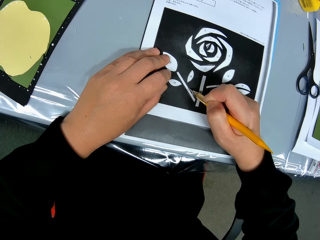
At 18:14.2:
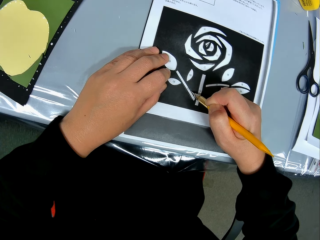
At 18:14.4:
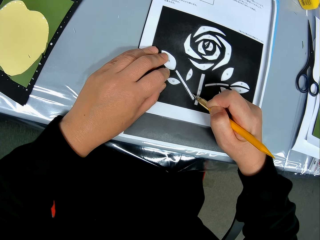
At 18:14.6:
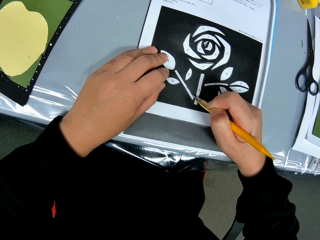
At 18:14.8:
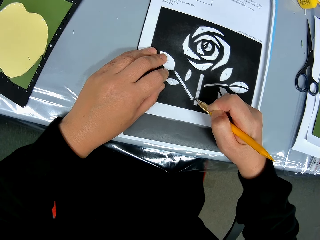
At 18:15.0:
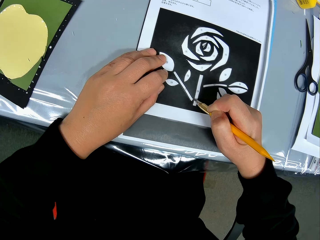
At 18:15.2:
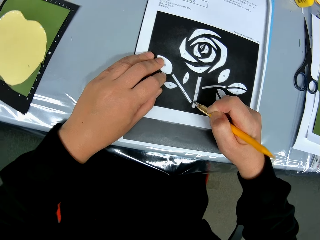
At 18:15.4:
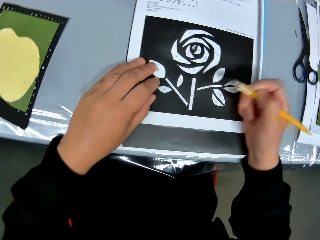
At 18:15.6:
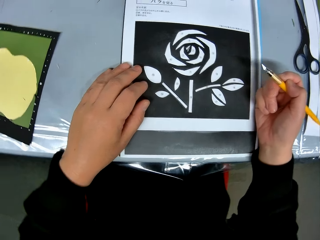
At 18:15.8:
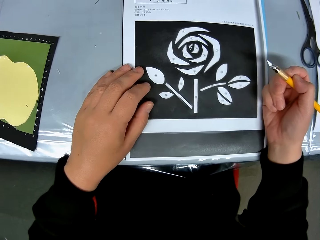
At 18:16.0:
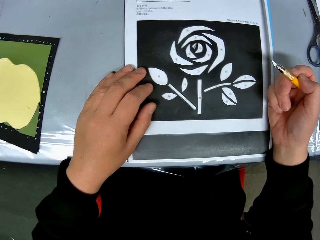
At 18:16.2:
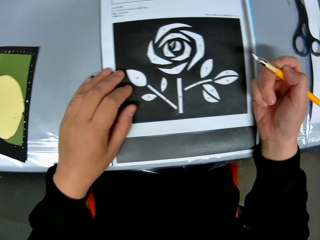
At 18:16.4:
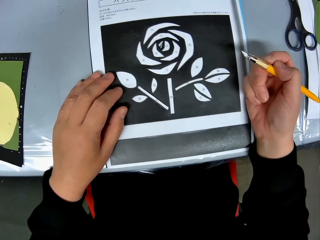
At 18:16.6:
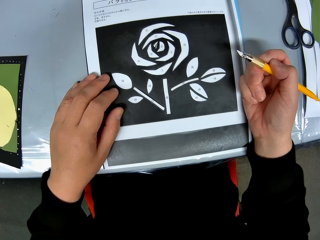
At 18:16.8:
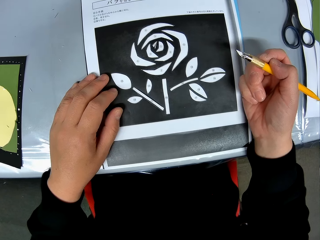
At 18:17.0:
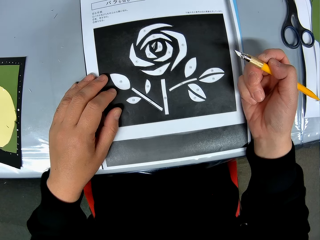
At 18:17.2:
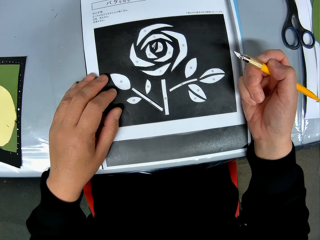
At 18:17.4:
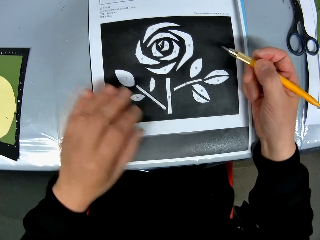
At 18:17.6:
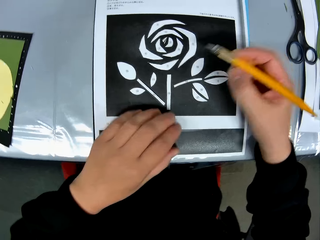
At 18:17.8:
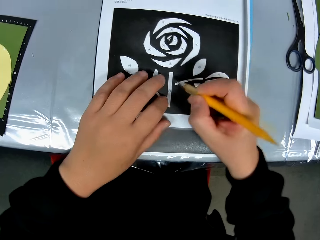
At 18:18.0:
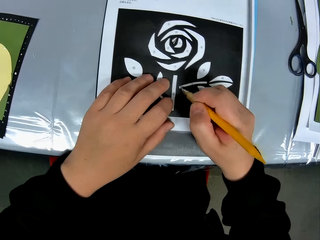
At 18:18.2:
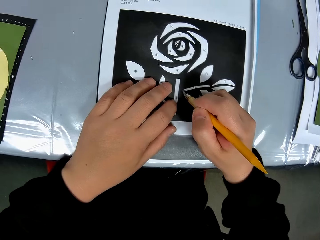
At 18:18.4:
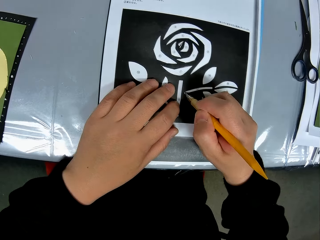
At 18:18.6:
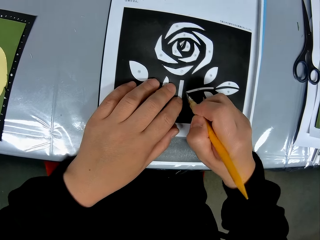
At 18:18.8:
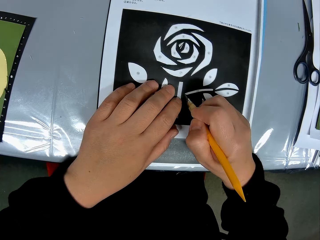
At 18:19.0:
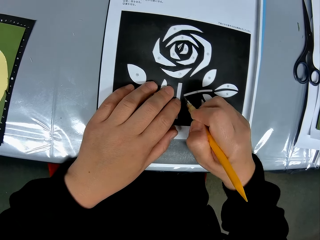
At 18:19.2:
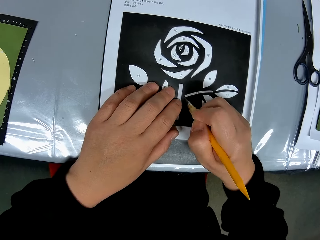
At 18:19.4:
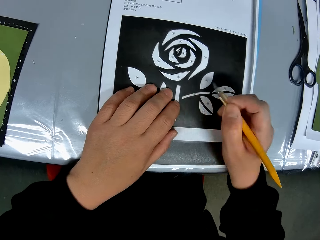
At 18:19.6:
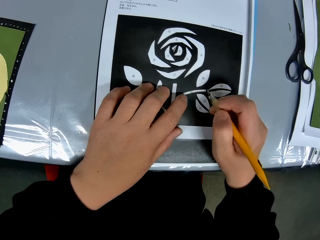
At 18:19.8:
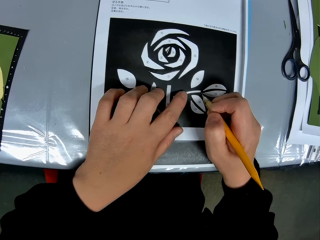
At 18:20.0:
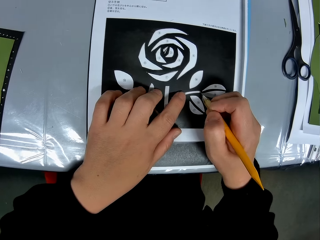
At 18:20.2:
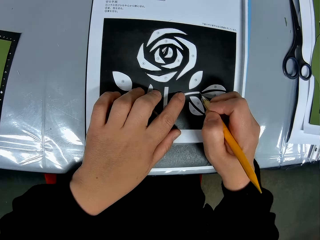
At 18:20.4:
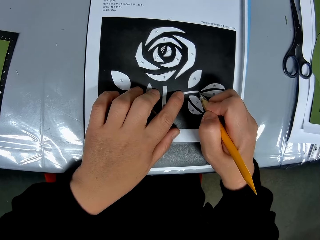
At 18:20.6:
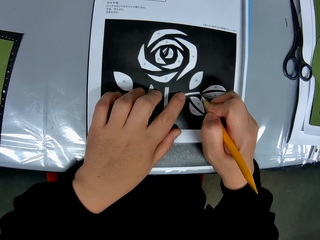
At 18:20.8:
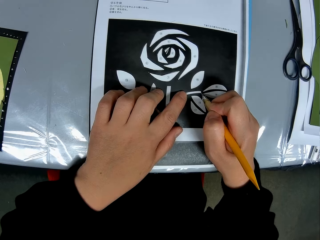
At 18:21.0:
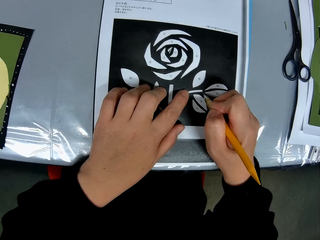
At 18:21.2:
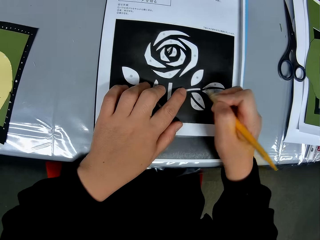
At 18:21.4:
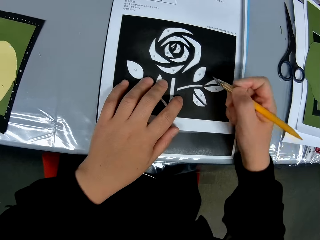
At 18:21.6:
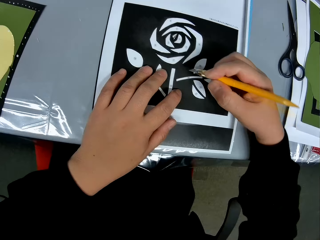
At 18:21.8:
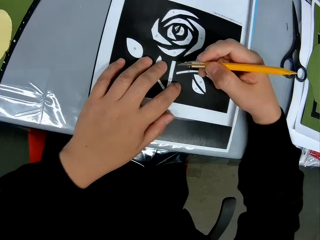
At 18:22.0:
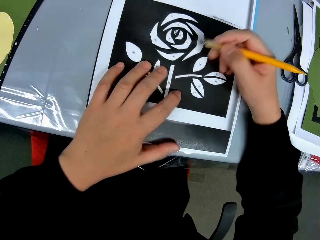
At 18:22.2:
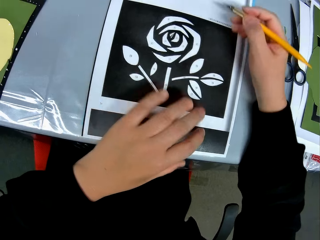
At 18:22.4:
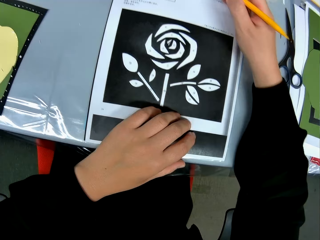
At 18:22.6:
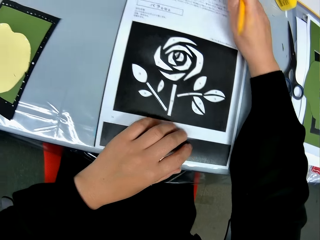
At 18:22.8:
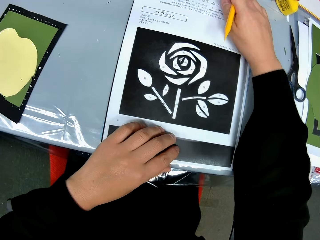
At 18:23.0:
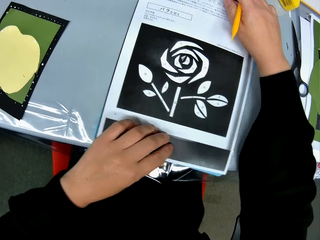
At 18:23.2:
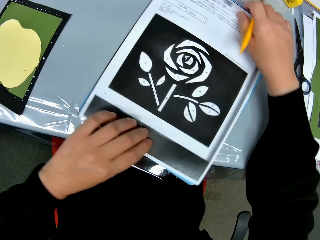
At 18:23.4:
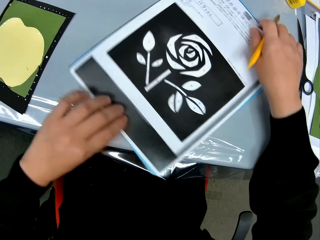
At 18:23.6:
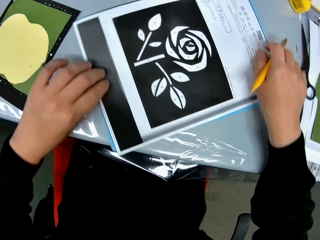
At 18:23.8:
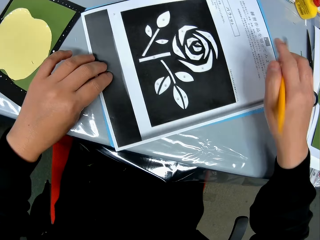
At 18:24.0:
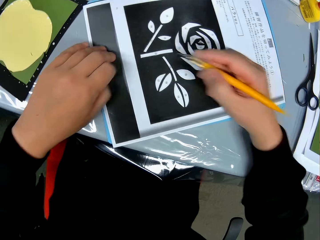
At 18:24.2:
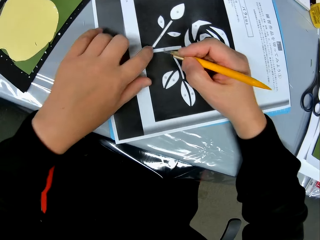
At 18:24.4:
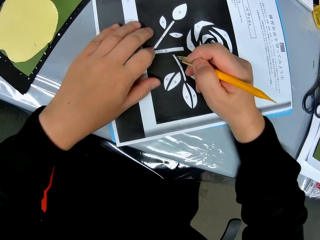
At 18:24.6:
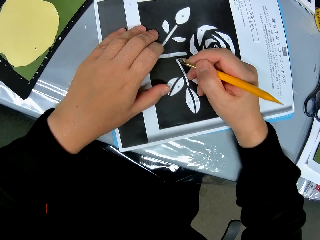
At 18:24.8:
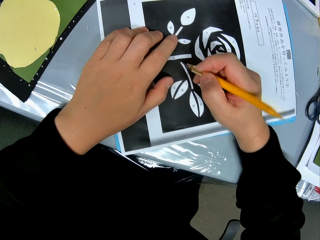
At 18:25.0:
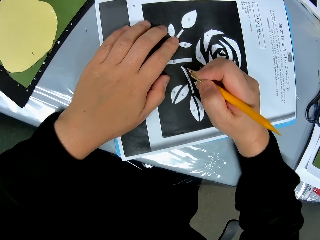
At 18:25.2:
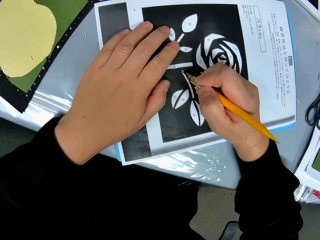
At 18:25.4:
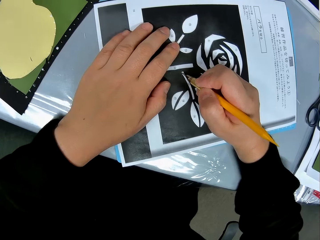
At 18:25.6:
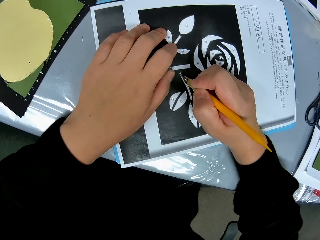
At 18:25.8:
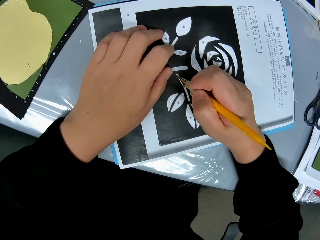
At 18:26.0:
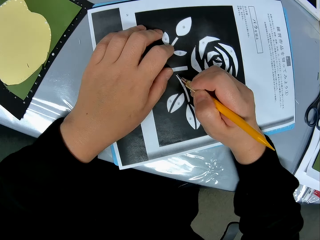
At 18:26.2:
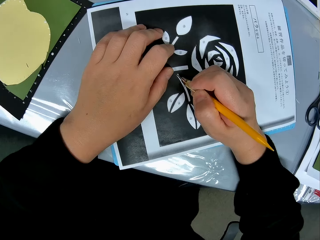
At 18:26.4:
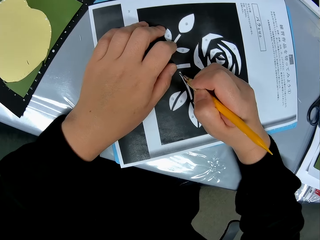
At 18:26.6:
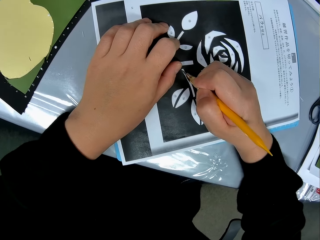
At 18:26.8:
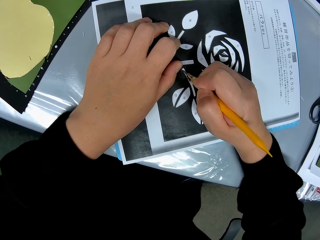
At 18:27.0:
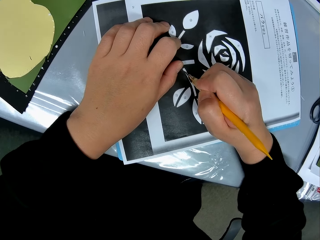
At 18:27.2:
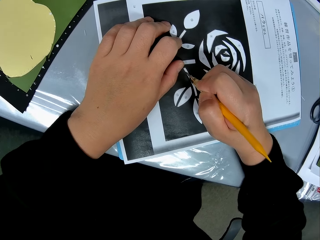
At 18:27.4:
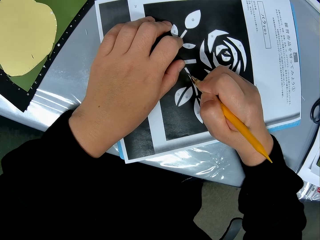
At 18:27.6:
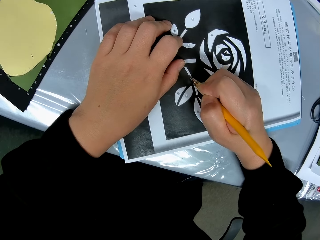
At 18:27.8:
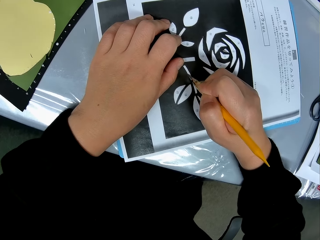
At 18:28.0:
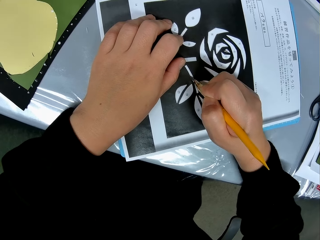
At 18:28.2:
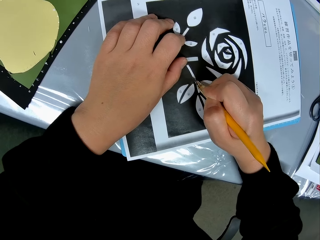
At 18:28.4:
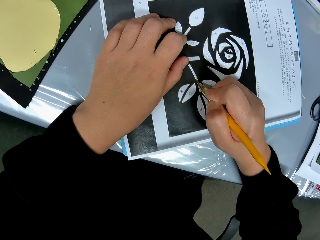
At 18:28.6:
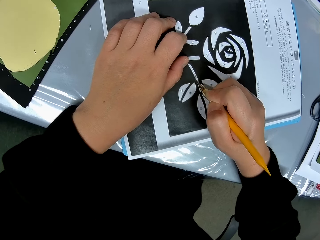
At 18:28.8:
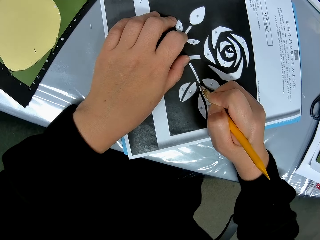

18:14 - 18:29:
The camera wearer checks the accuracy of the drawing or flower sketch on the table. They continue tracing the drawing on the paper with the craft knife. They cut the flower sketch with a cut pen. They adjust the position of the paper on the table again. They turn the flower sketch round. They continue tracing the drawing on the paper with the craft knife. They continue to cut the flower sketch.

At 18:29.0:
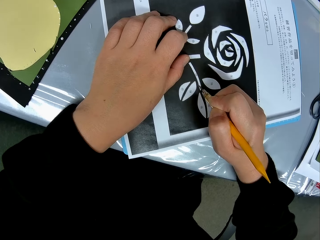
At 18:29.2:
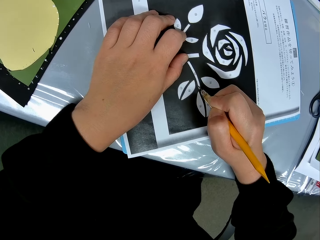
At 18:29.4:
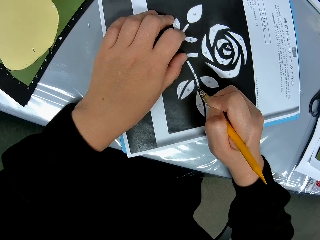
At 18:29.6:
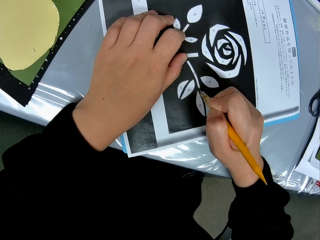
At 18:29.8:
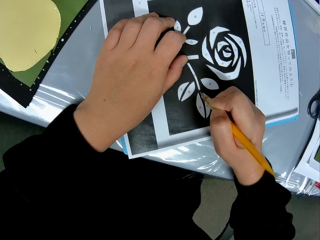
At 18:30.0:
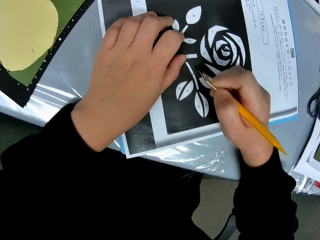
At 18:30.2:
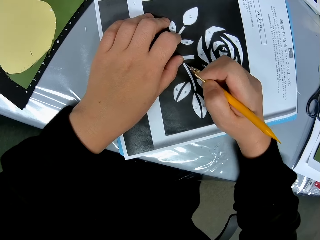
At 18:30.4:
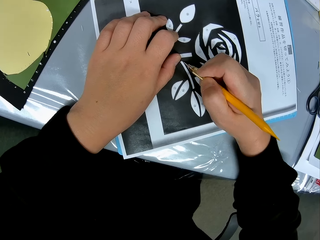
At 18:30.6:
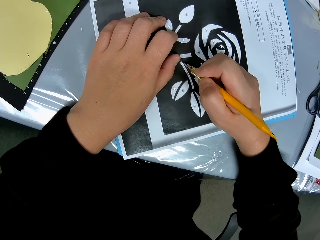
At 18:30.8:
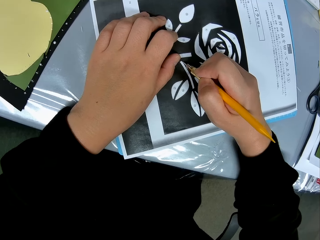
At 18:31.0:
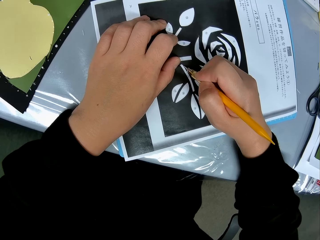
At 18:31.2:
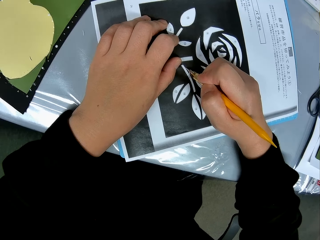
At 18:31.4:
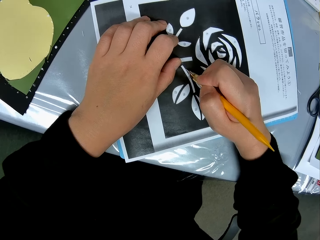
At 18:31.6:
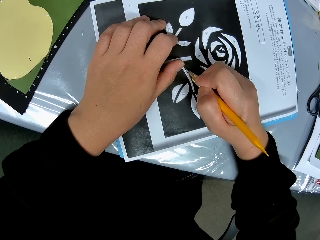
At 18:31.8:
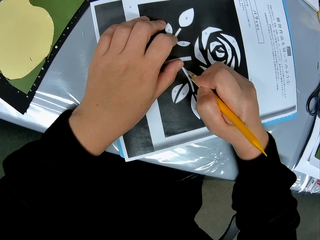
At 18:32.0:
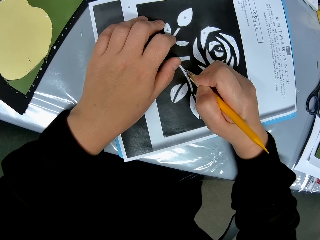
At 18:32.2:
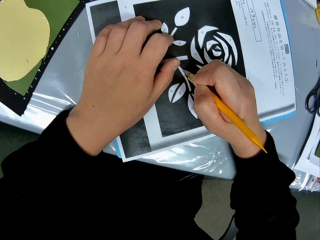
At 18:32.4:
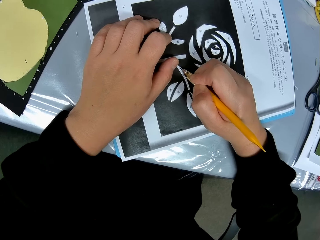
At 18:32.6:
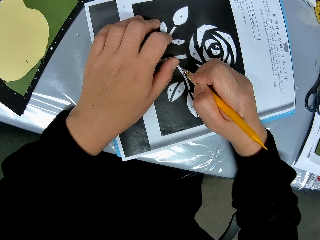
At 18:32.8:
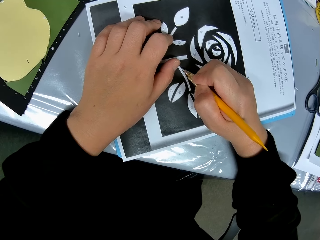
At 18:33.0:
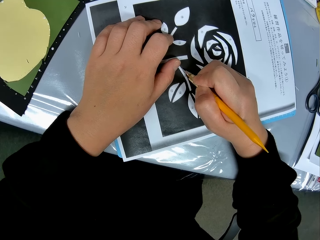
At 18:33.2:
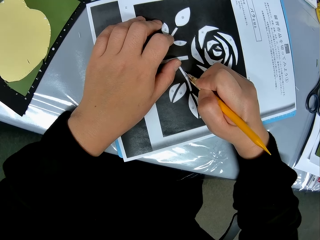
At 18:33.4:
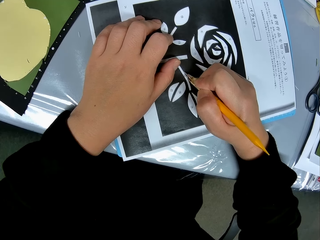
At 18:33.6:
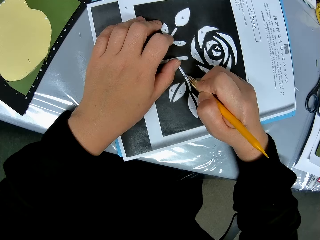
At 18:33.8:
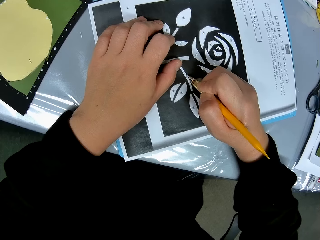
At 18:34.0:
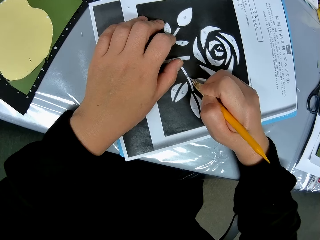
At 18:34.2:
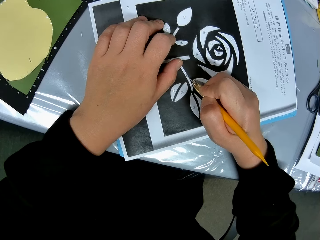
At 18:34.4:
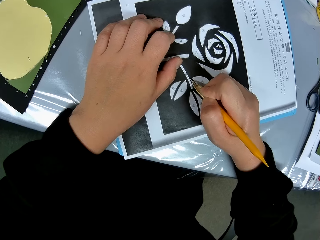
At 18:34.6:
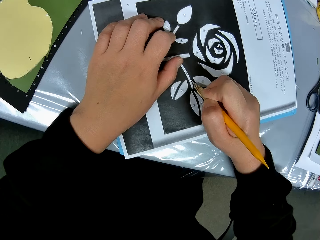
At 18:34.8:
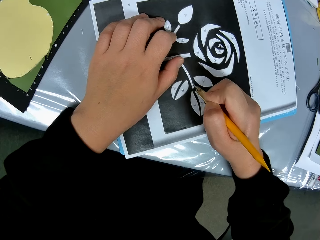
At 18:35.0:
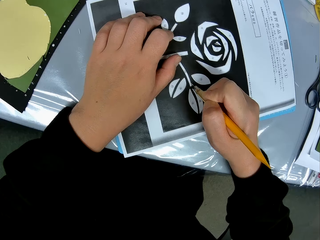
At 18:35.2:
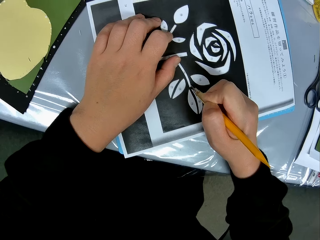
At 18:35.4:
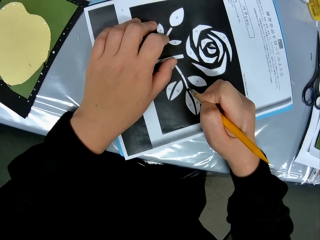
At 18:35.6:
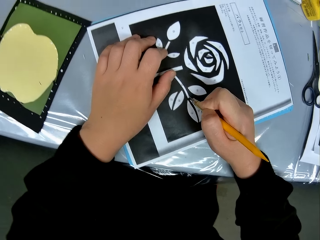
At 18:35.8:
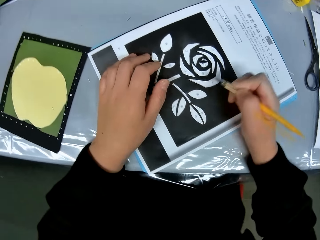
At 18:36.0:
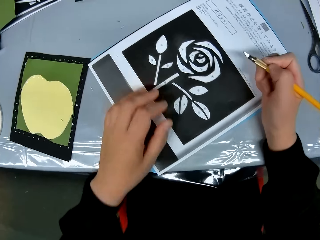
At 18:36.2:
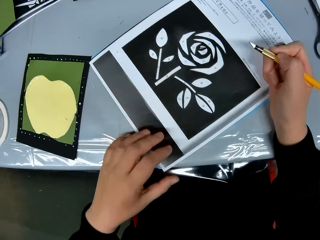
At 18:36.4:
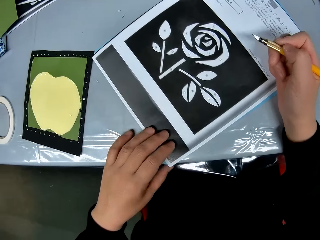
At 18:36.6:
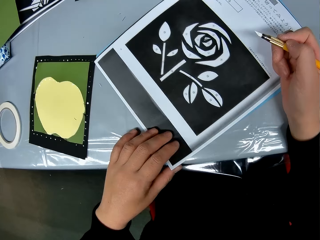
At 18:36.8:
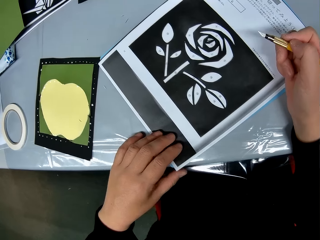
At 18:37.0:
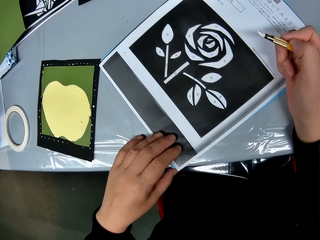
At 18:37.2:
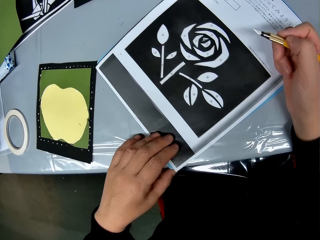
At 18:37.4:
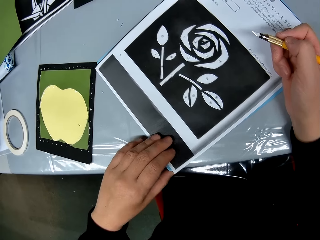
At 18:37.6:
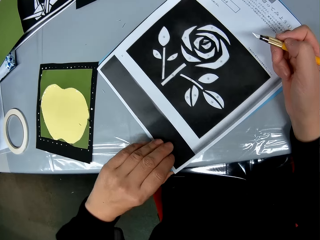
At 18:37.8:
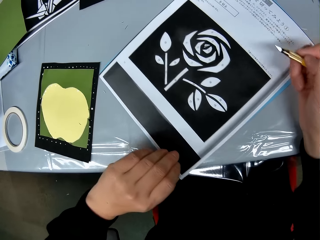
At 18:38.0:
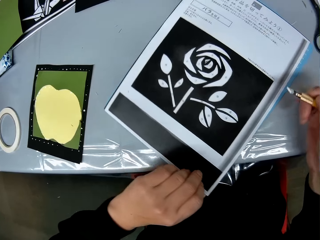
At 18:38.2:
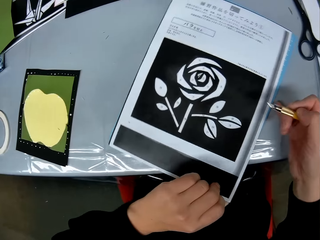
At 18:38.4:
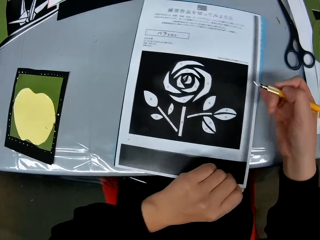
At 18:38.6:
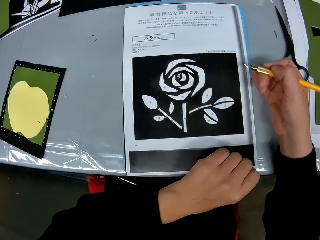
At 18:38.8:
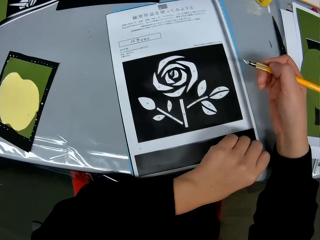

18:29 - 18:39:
The camera wearer adjusts the position of the paper on the table again. They turn the flower sketch round.
